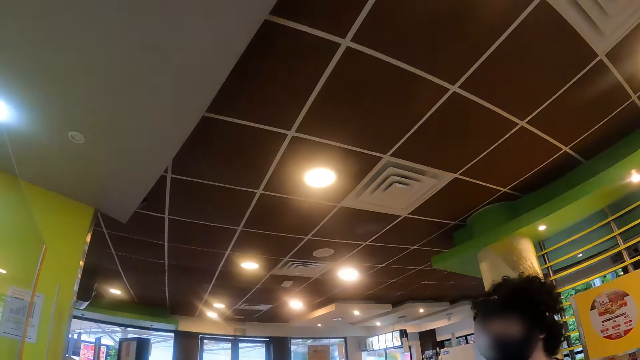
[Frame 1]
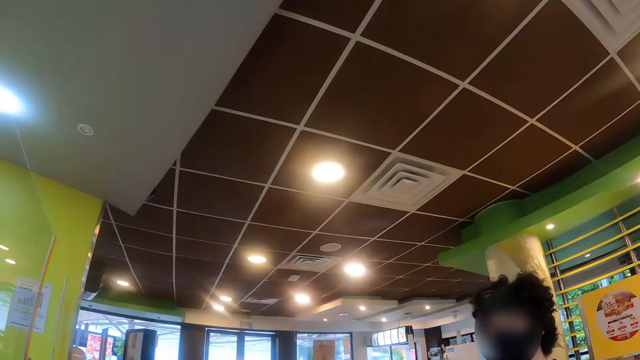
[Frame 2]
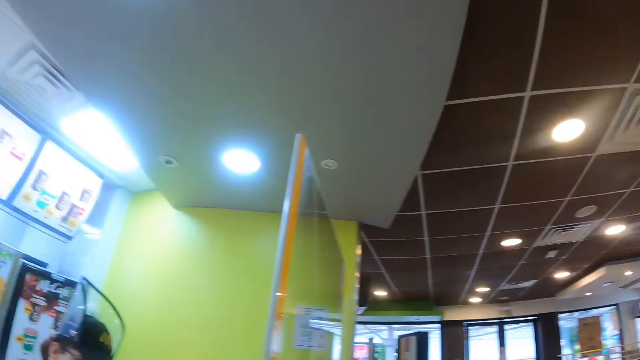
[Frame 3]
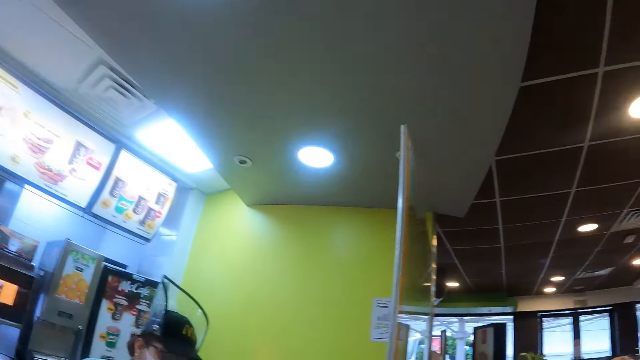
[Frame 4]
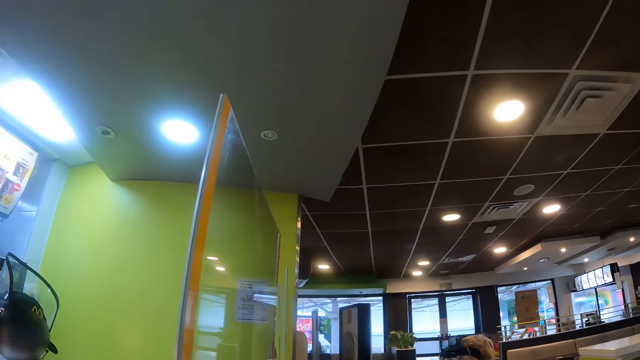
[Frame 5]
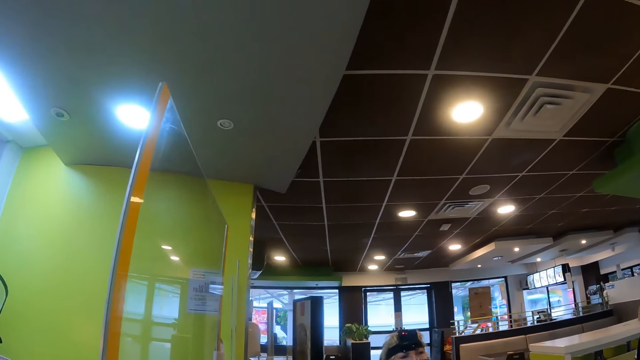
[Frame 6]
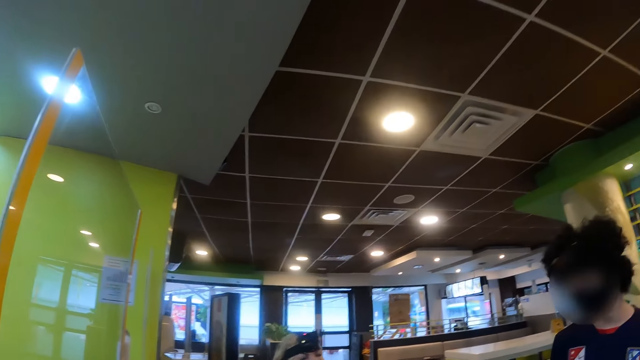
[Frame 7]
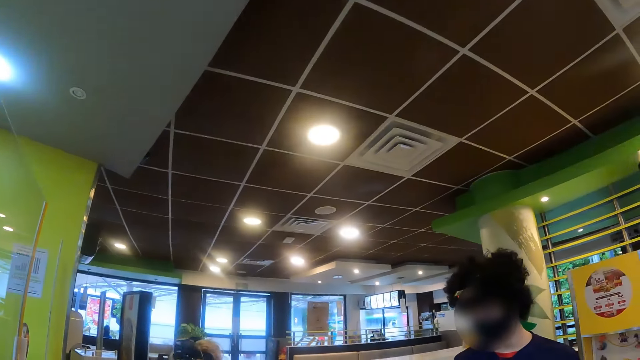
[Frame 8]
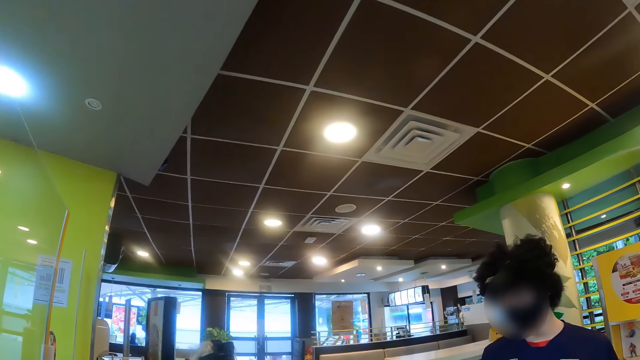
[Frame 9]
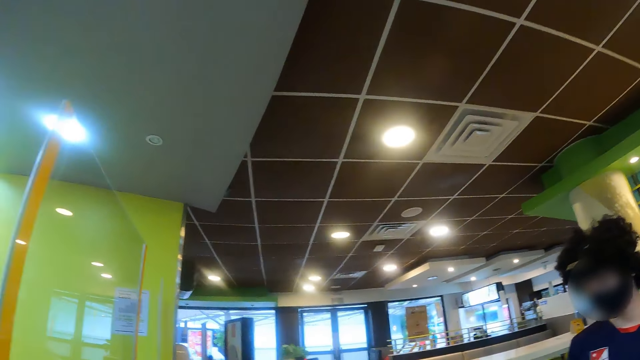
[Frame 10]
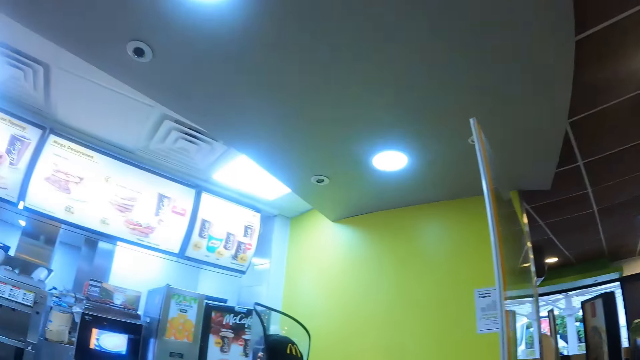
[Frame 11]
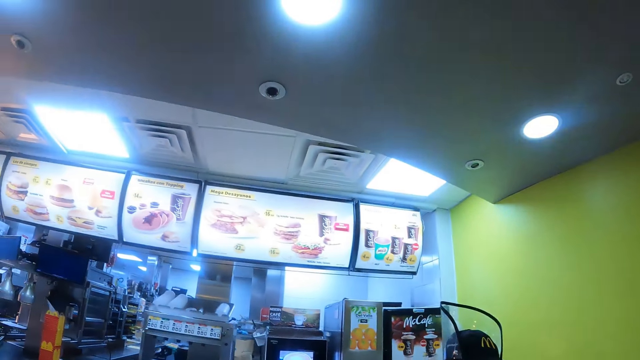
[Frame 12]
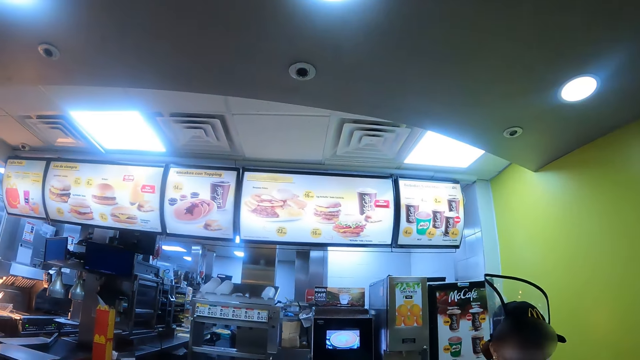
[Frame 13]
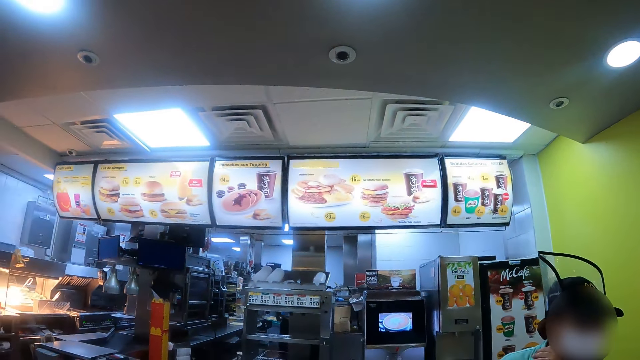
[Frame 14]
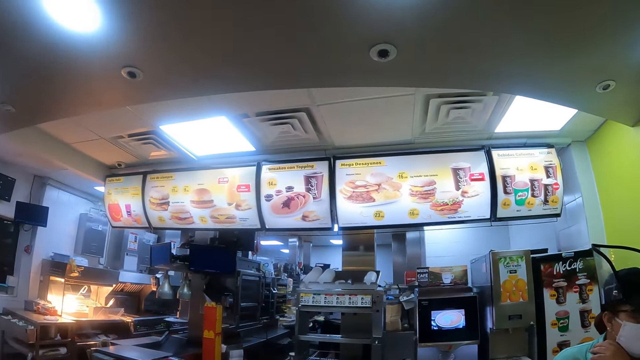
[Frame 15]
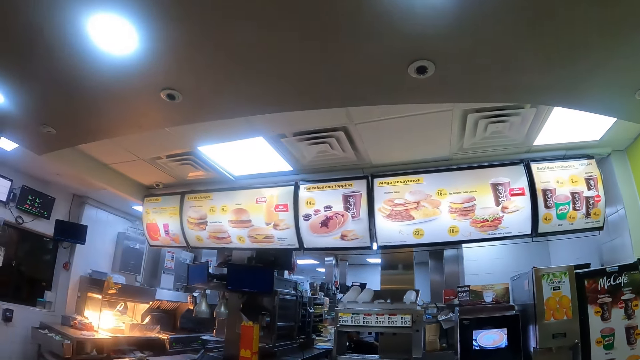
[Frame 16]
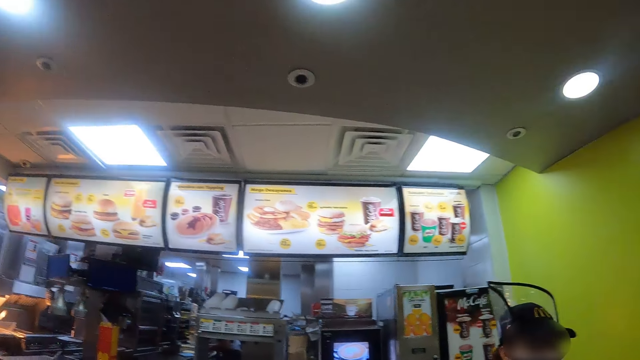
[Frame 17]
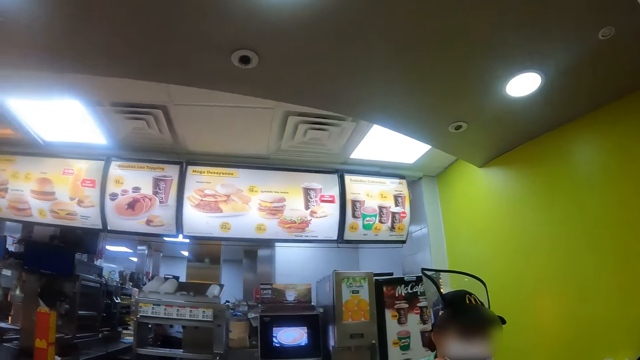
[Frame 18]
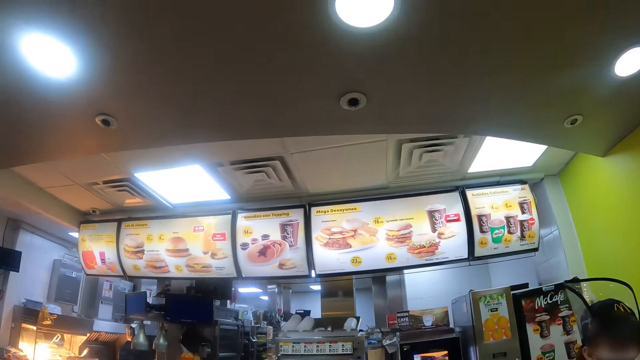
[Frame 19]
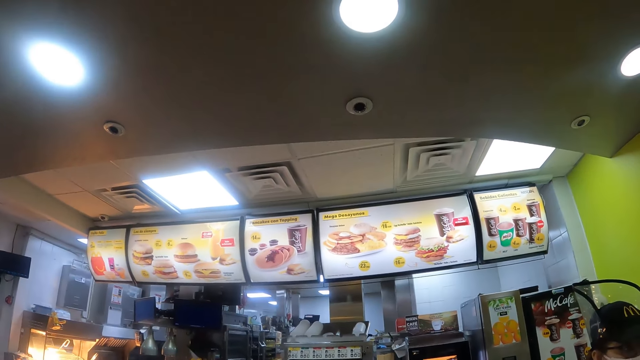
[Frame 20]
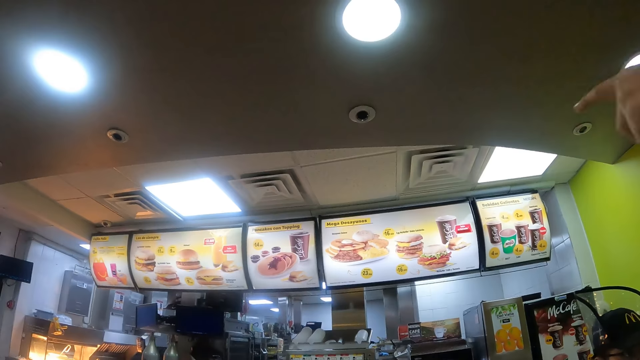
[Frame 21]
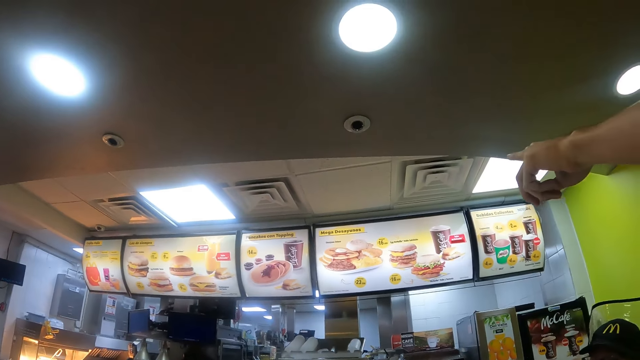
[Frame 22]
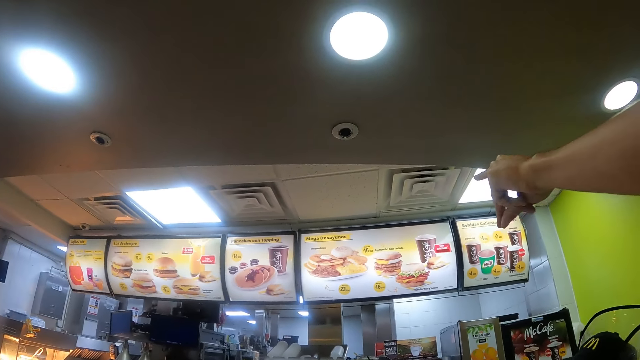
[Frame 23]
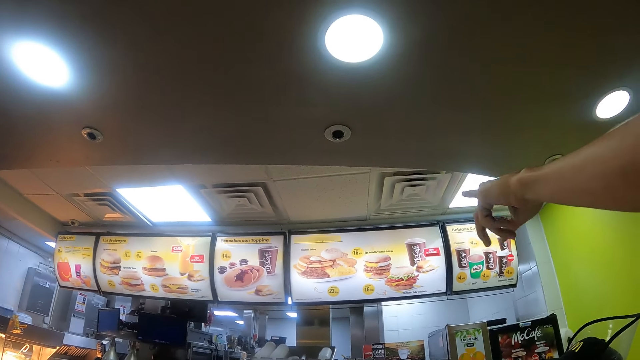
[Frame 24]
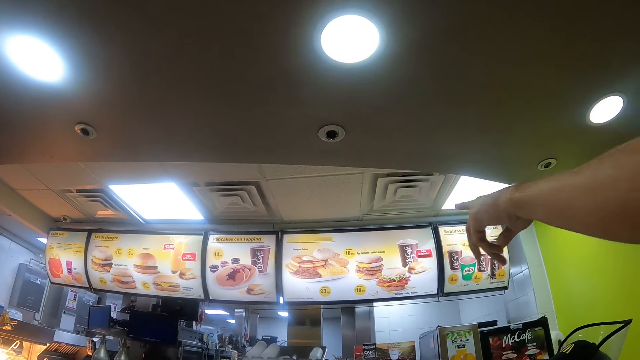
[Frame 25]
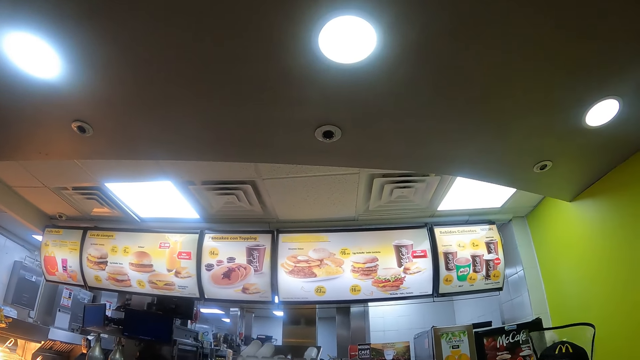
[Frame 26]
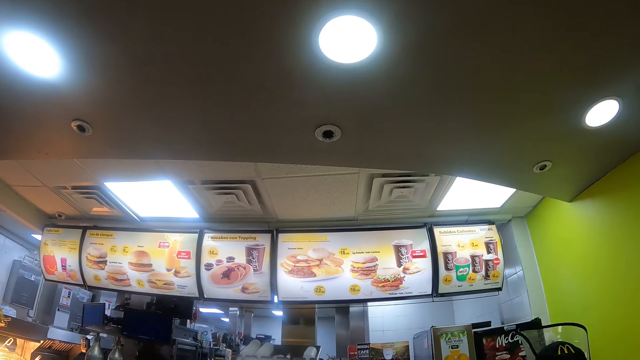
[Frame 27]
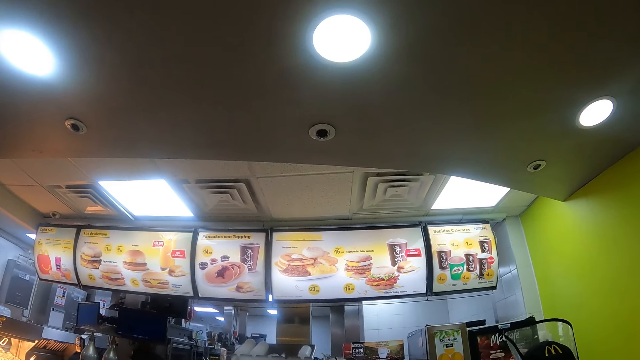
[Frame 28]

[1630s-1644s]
The camera wearer looks around. They look around again. A person points a finger.

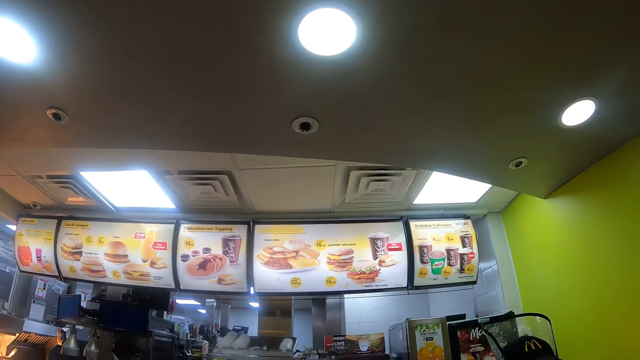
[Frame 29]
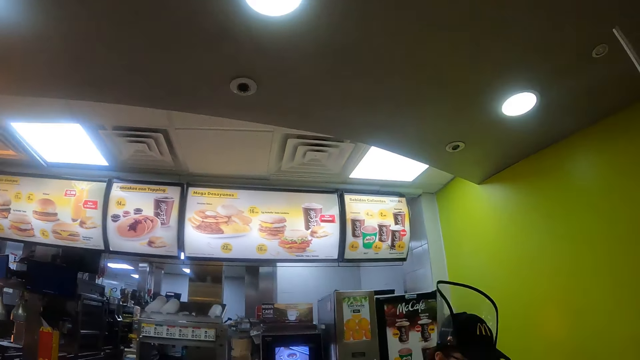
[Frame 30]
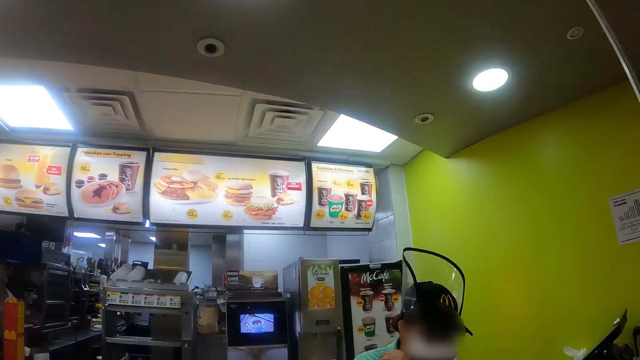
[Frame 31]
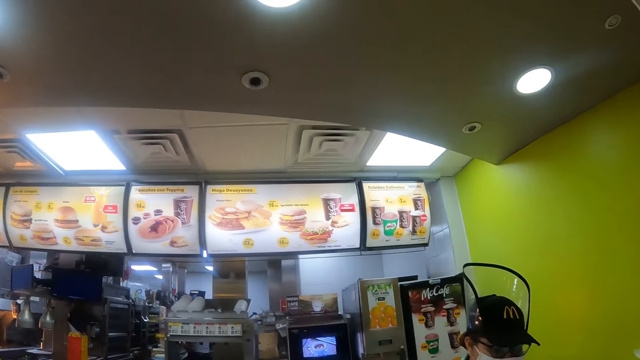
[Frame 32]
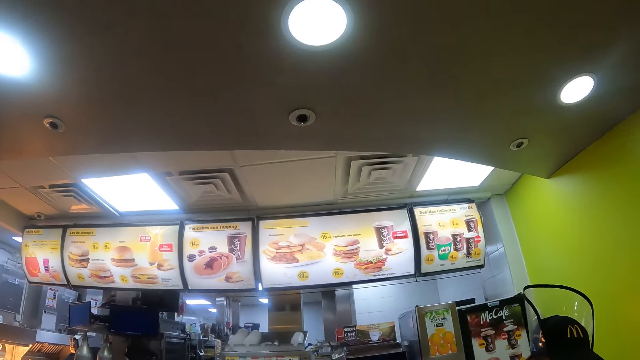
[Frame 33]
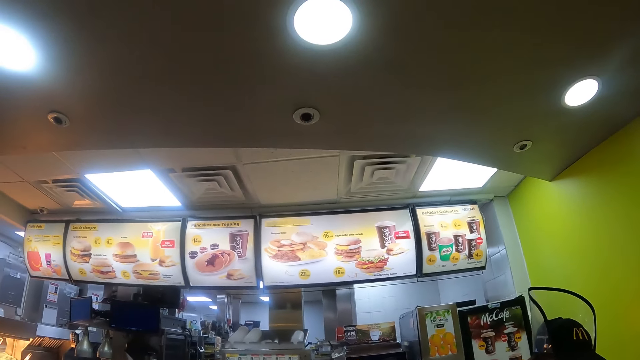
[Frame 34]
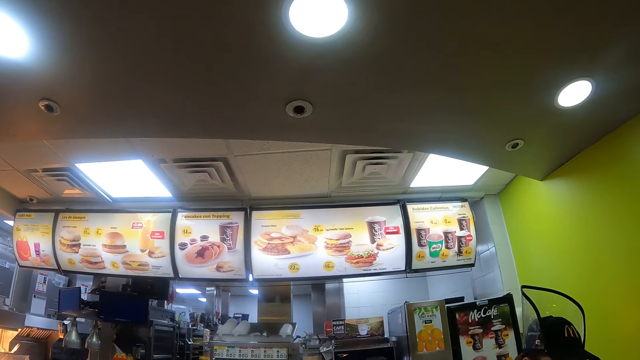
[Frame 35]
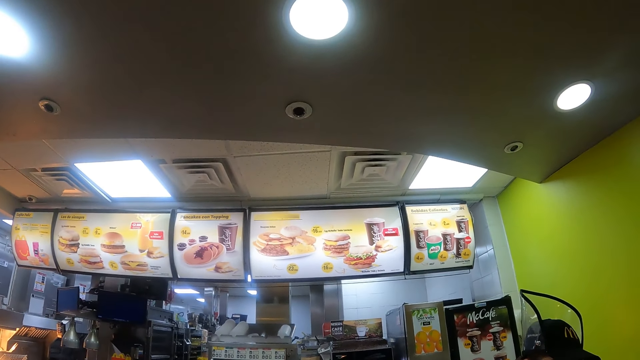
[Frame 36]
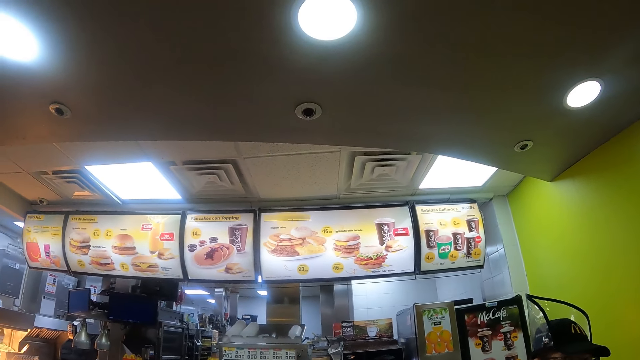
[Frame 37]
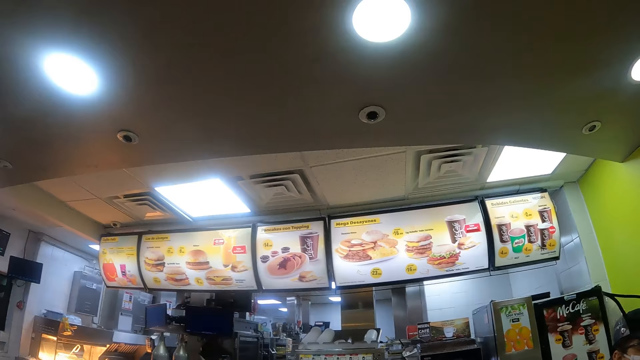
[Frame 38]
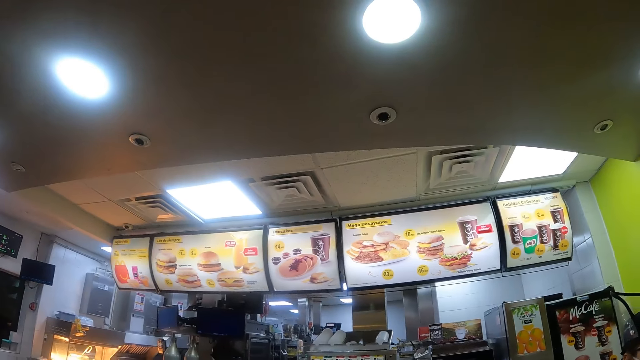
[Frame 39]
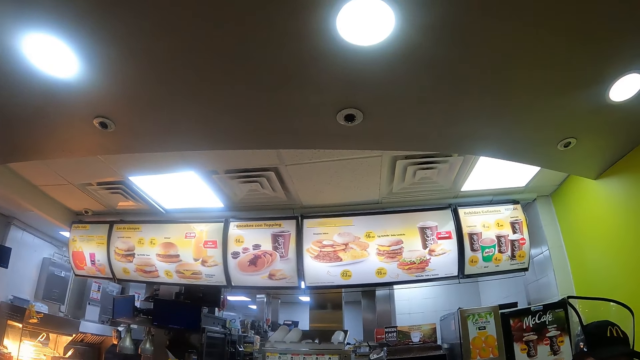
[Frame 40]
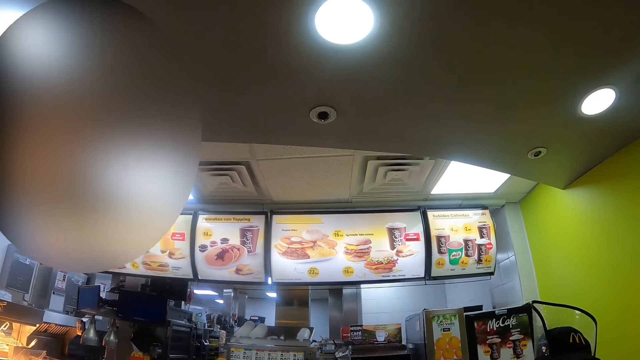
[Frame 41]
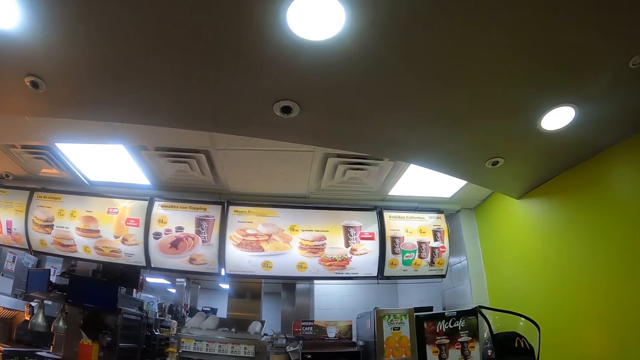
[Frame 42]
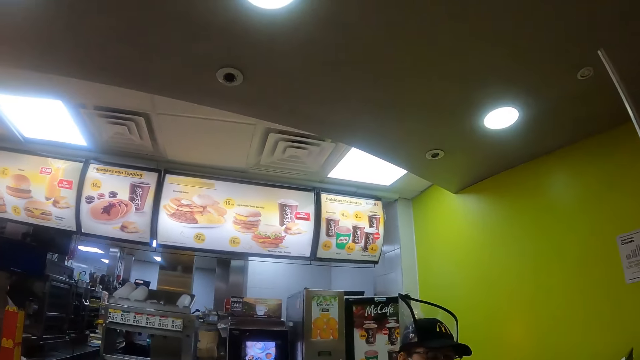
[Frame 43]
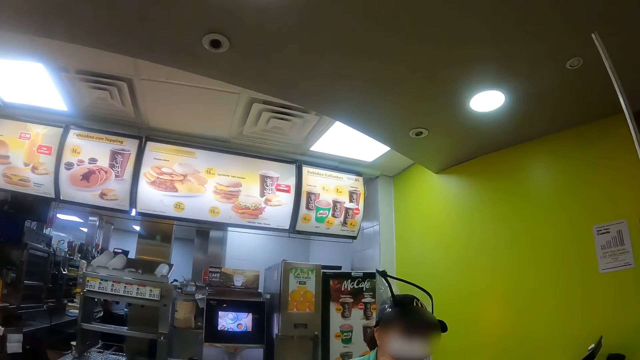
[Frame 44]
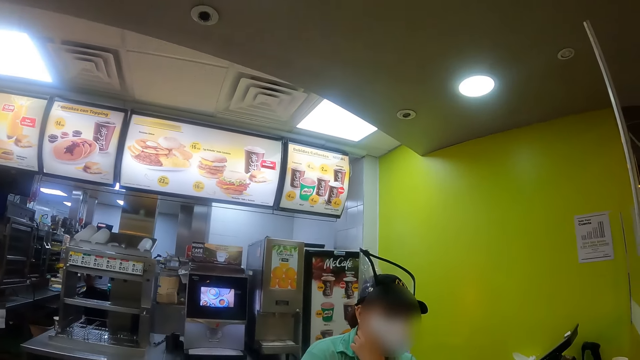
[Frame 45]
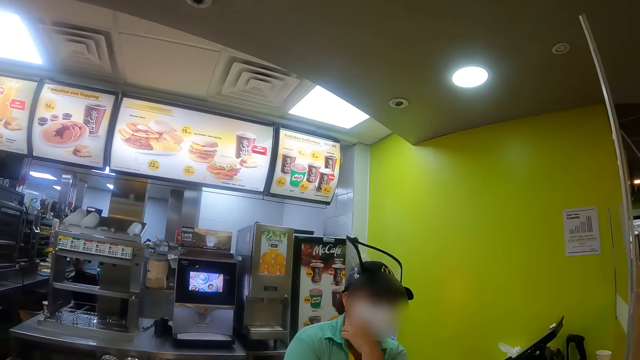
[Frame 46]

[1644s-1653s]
The camera wearer looks around. They look around again.
